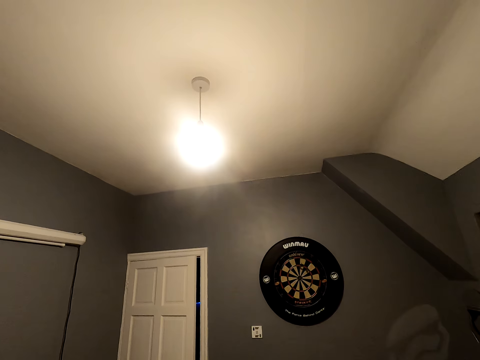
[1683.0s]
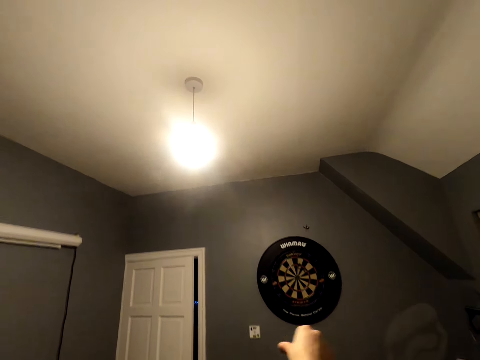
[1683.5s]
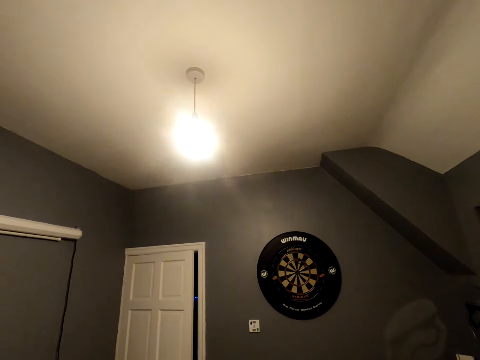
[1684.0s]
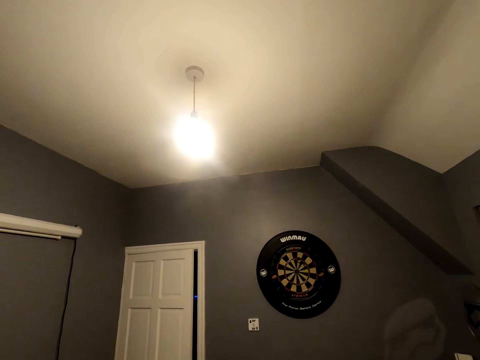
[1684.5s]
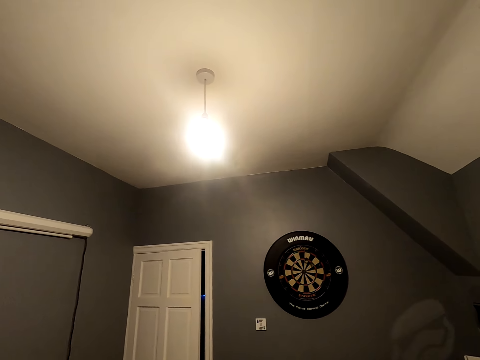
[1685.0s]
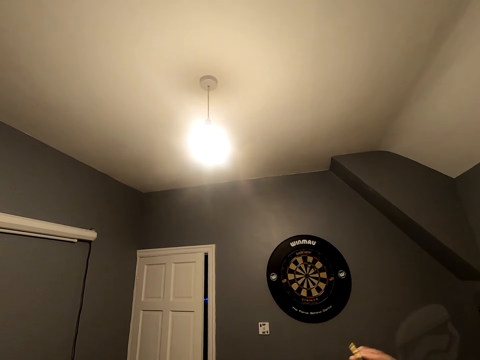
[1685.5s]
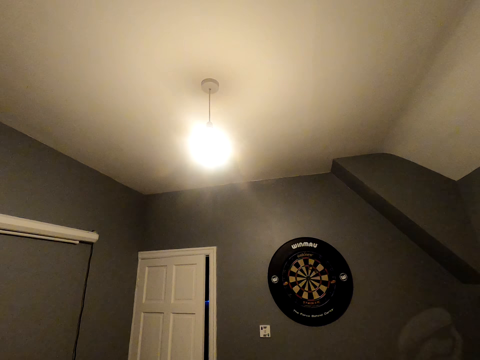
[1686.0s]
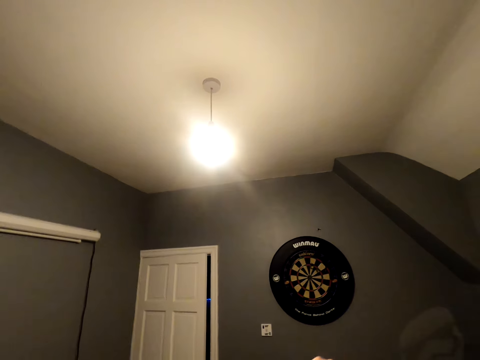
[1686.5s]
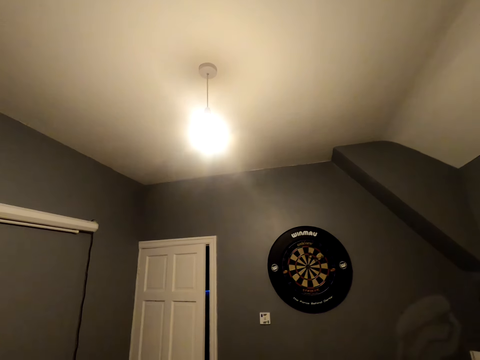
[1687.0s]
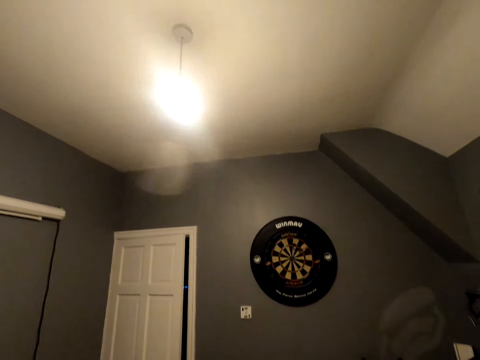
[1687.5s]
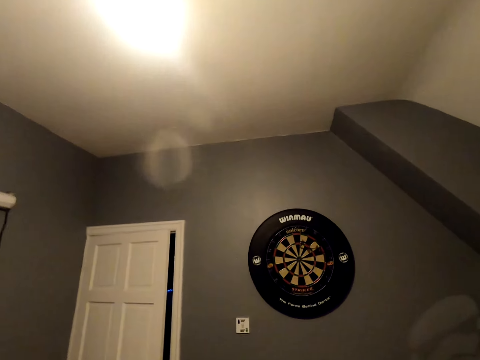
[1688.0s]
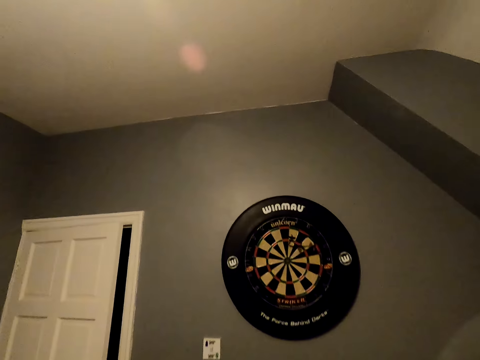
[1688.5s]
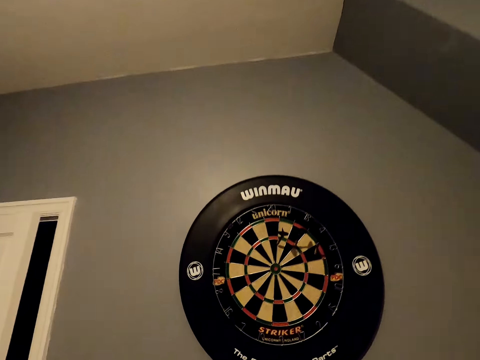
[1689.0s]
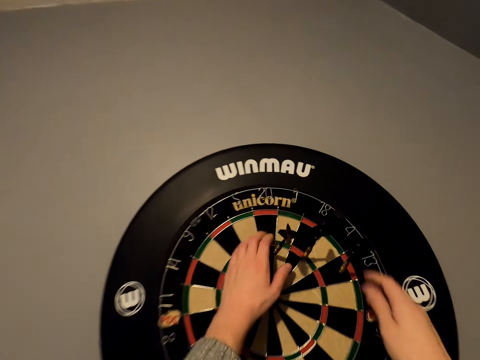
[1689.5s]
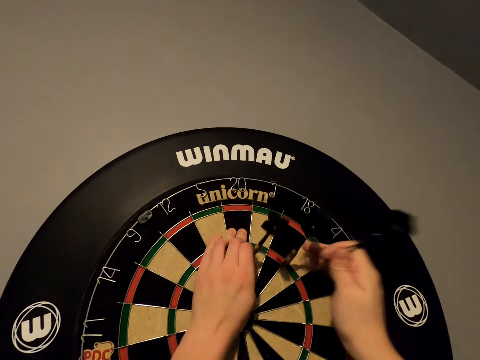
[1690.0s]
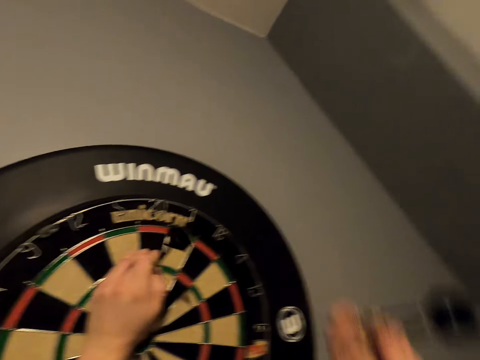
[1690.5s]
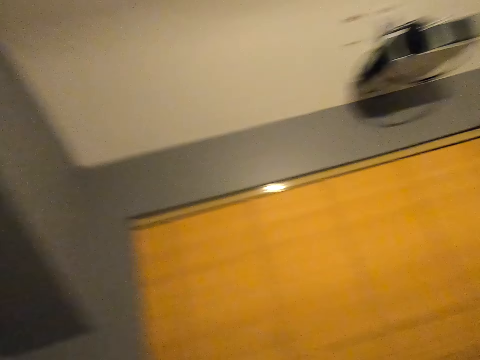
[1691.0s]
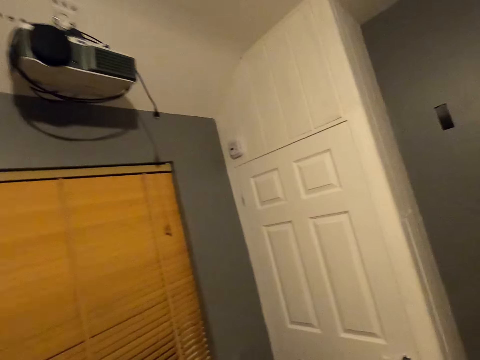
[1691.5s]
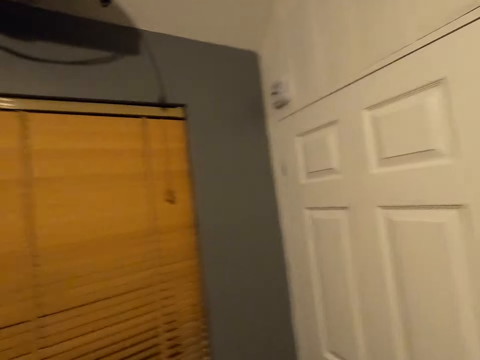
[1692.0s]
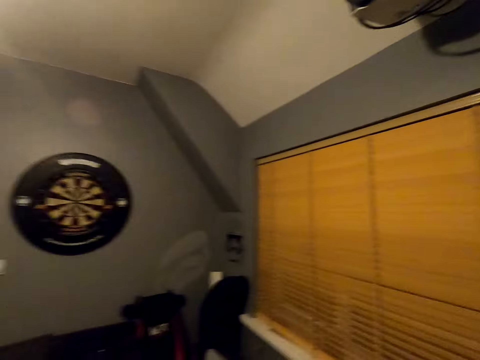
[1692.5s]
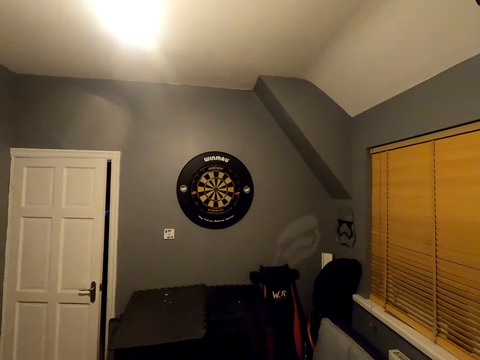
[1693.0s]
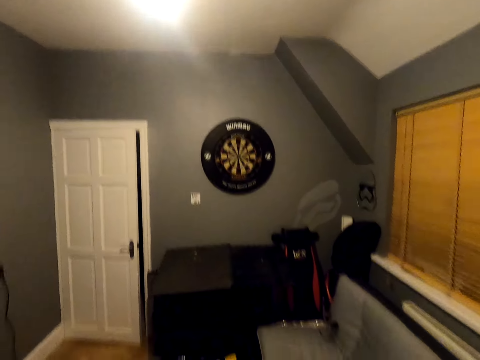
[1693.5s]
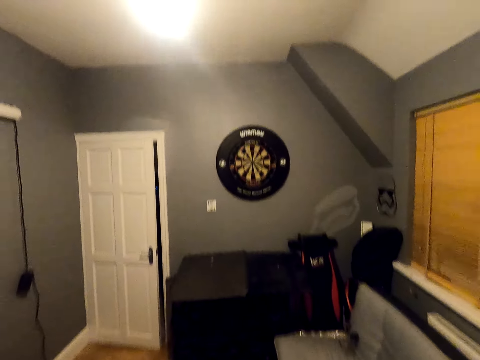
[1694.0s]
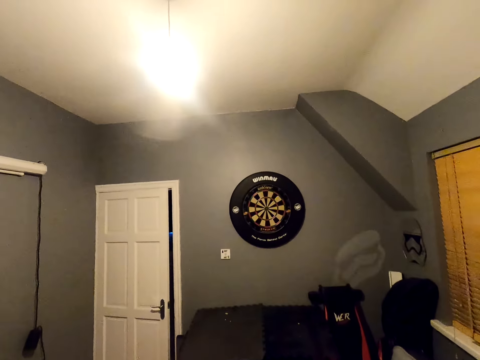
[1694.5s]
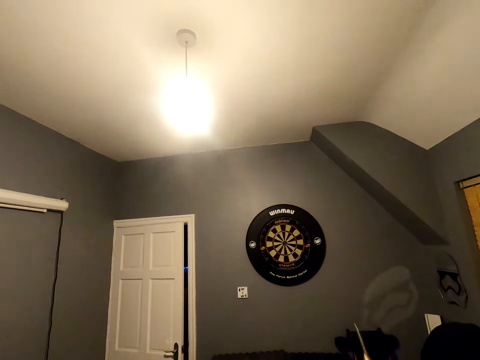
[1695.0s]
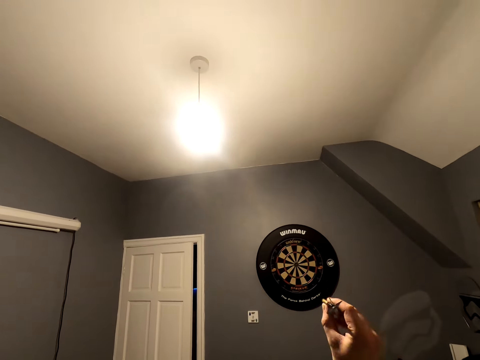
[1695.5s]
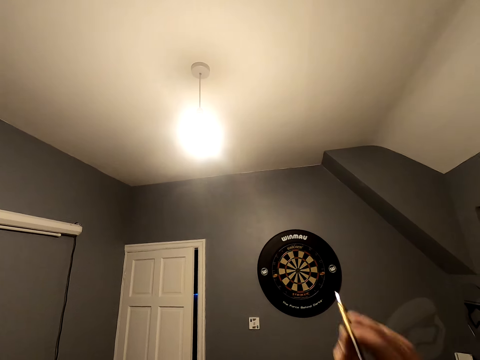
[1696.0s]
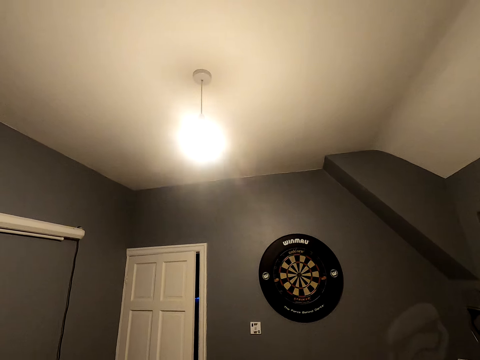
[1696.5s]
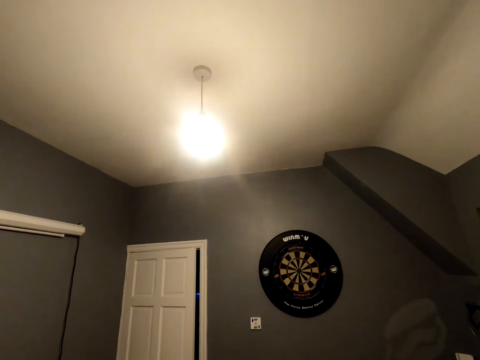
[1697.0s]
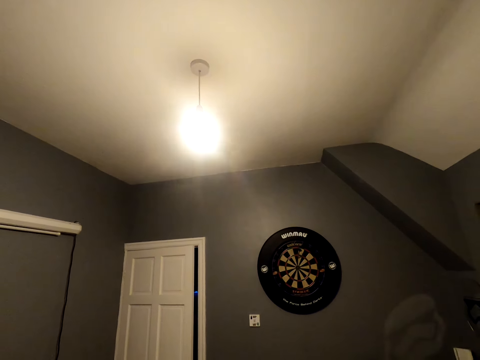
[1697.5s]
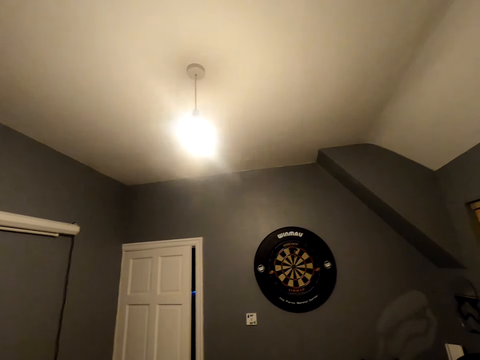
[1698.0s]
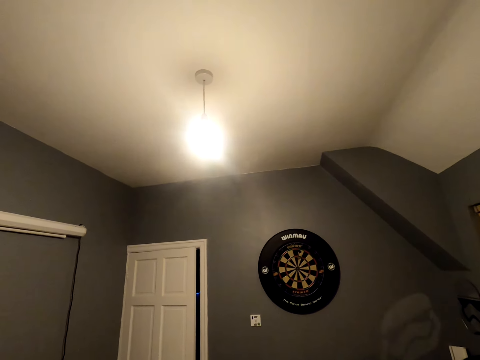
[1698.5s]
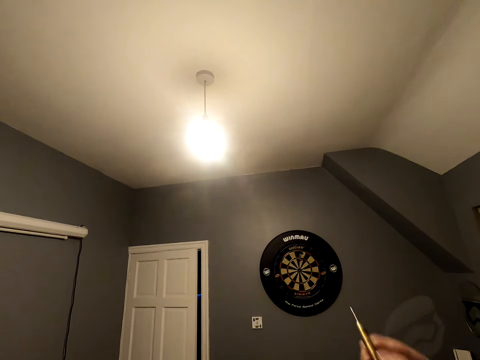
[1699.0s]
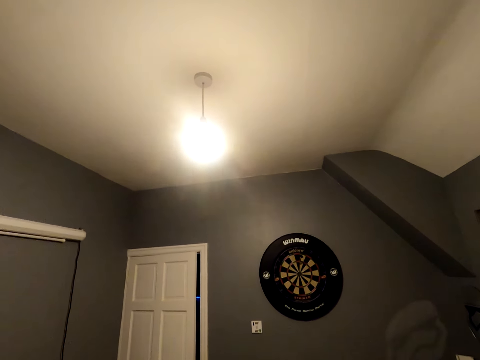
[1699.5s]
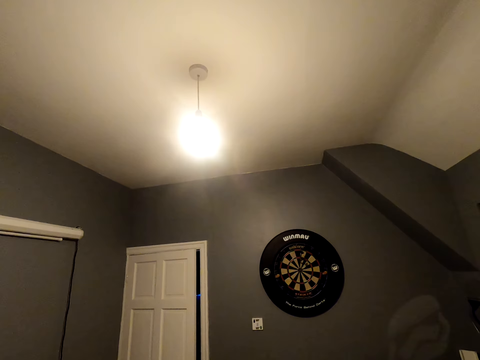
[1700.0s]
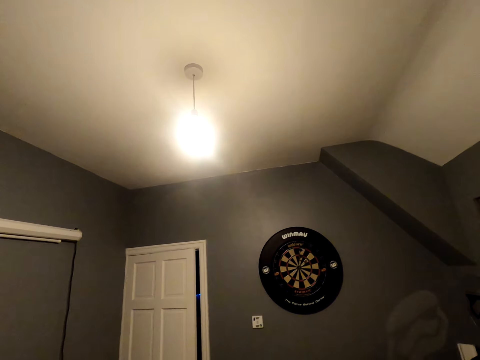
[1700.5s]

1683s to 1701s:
The camera wearer throws another dart. They move close to the dart board. They pick up the soft tip dart. They walk in the room and turn around. They throw the soft tip darts towards the dart board. They position the dart.

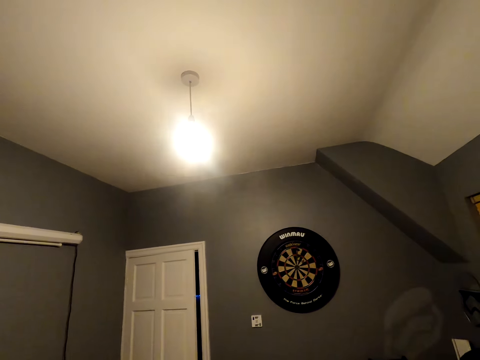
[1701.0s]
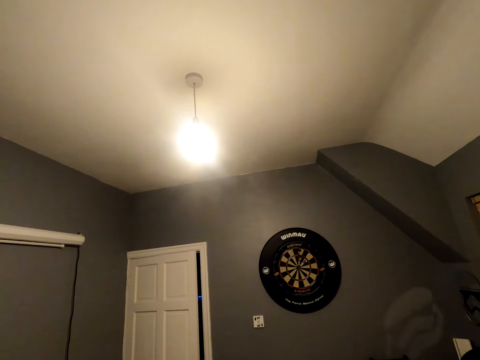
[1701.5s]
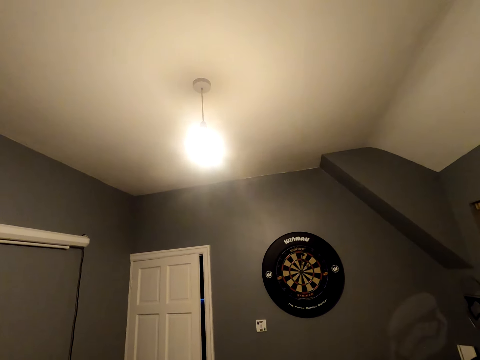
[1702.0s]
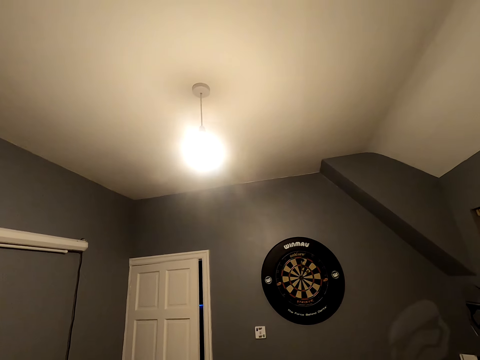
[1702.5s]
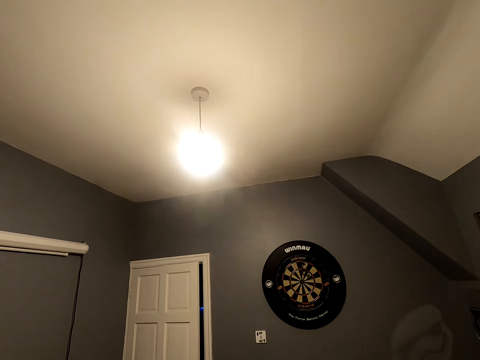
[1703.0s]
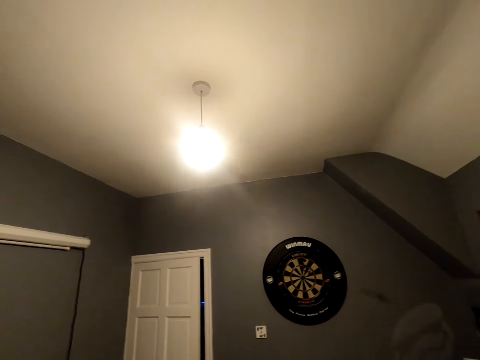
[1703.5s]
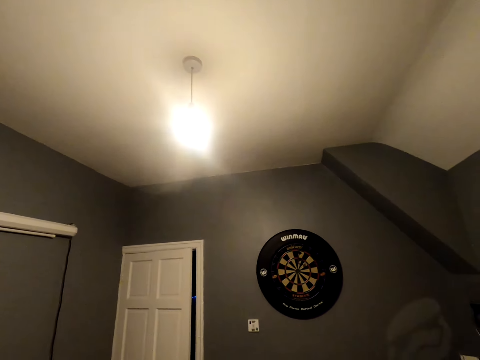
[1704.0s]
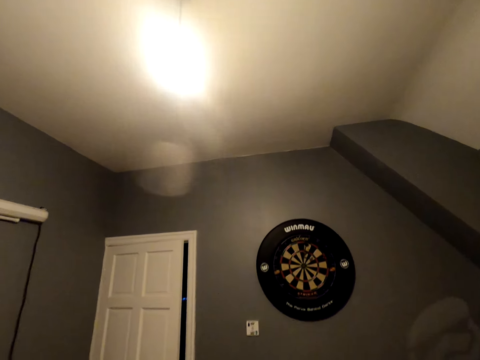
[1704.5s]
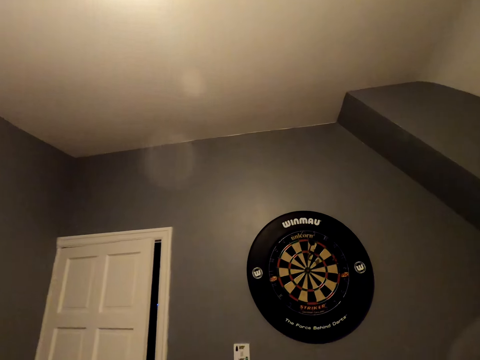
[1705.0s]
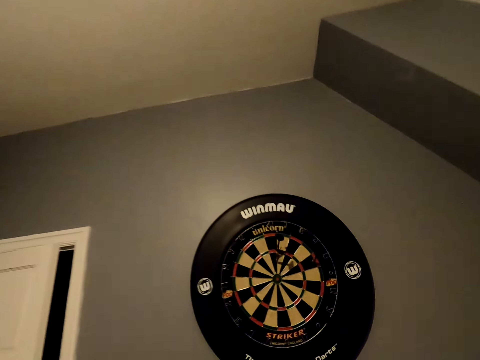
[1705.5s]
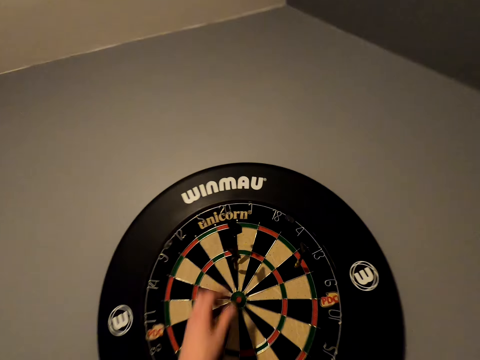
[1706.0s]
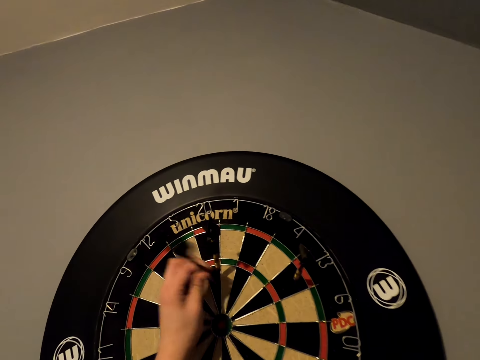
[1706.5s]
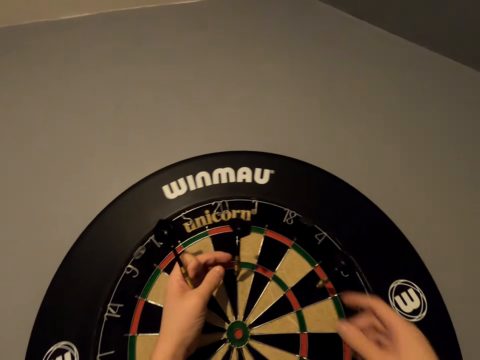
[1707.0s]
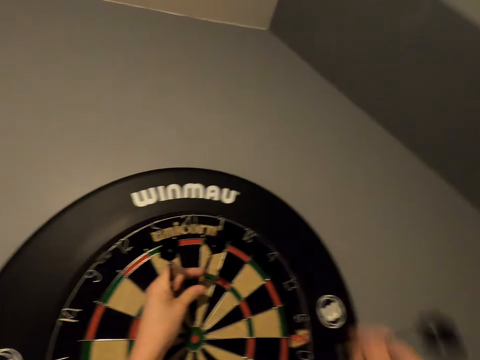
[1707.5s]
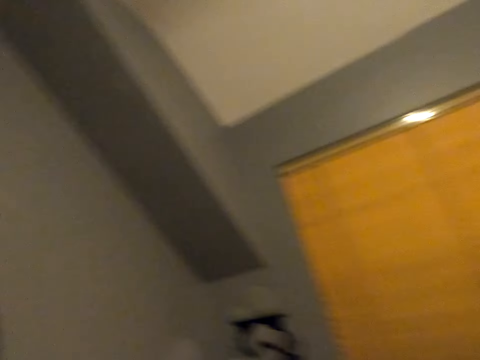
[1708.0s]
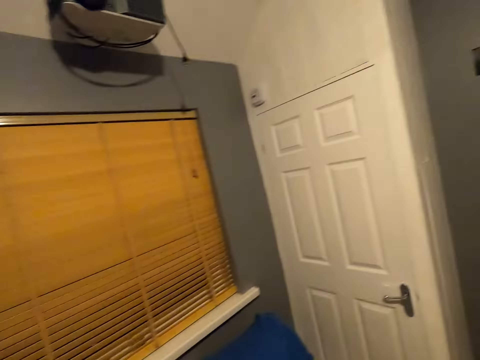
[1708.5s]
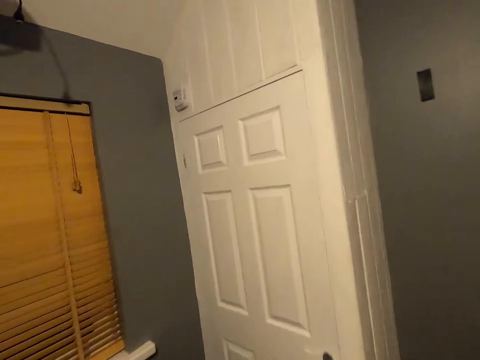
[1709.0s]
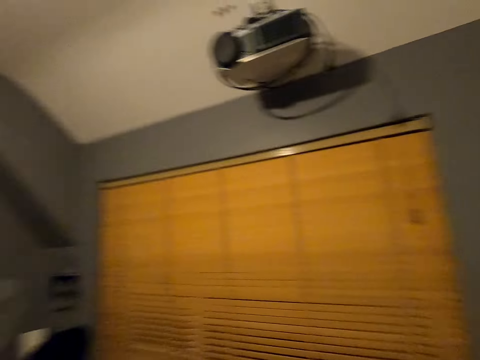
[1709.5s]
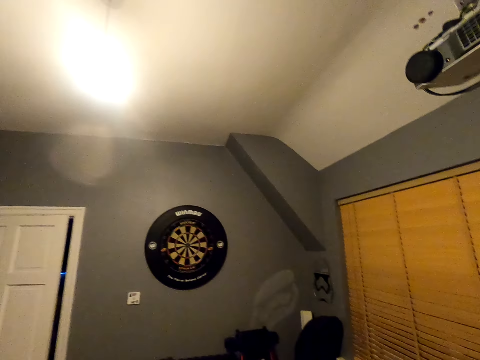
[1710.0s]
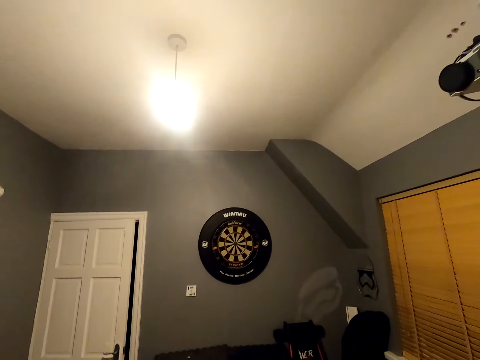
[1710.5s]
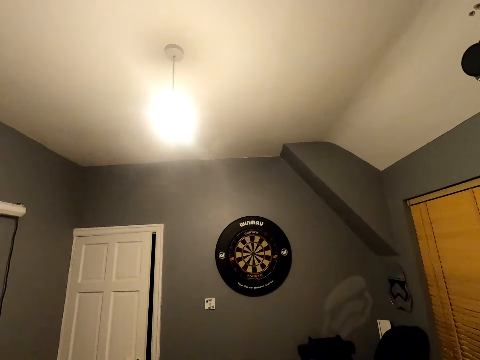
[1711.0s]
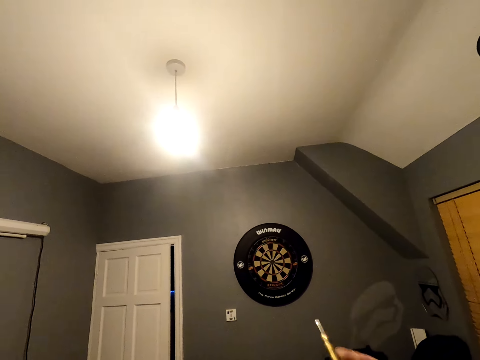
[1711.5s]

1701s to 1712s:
The camera wearer moves close to the dartboard. They pick the soft tip dart from the dartboard. They walk in the room and turn around. They look at the dartboard.
